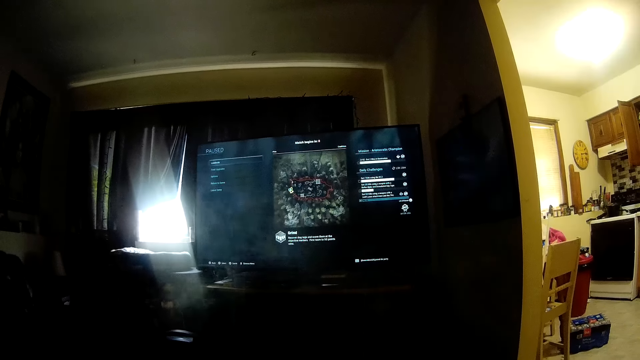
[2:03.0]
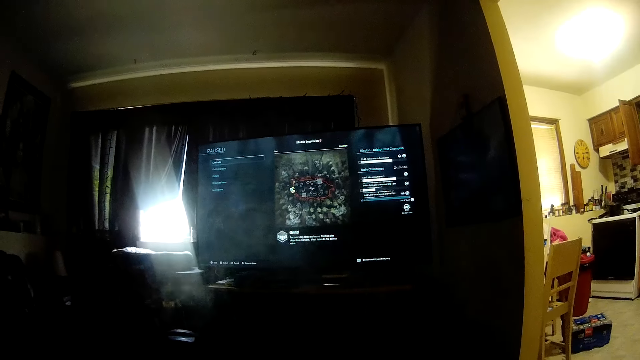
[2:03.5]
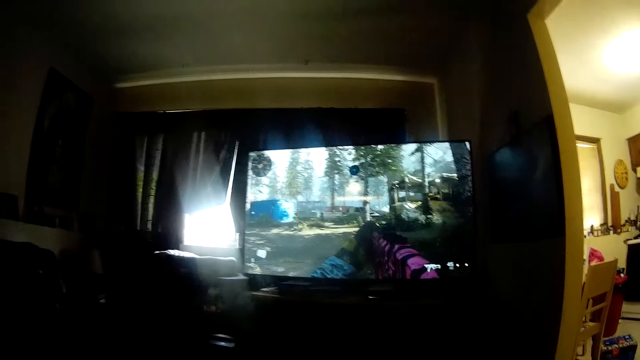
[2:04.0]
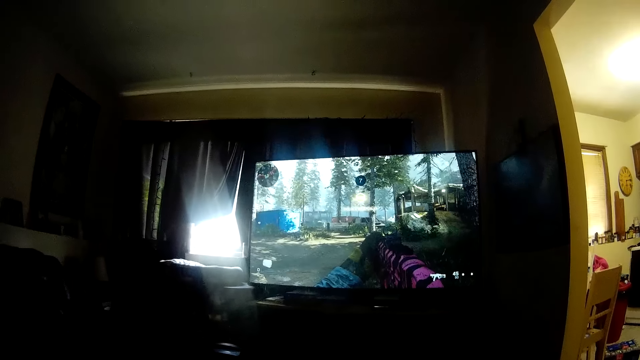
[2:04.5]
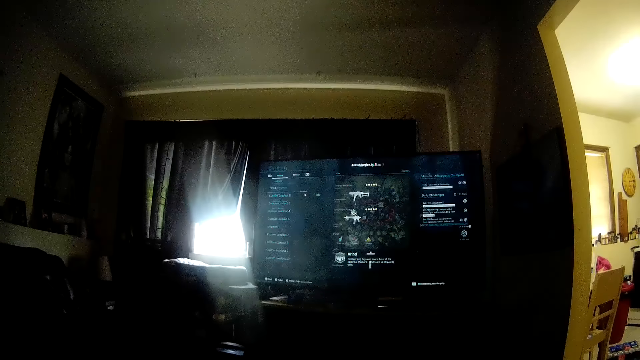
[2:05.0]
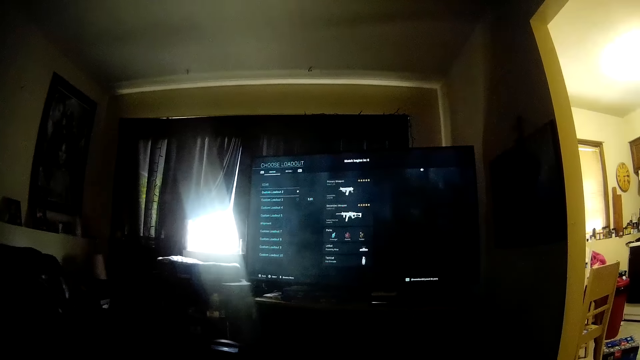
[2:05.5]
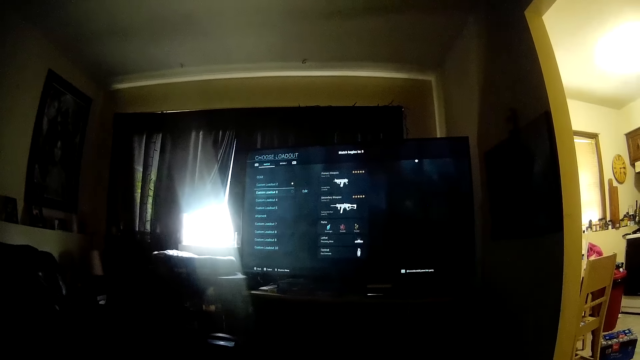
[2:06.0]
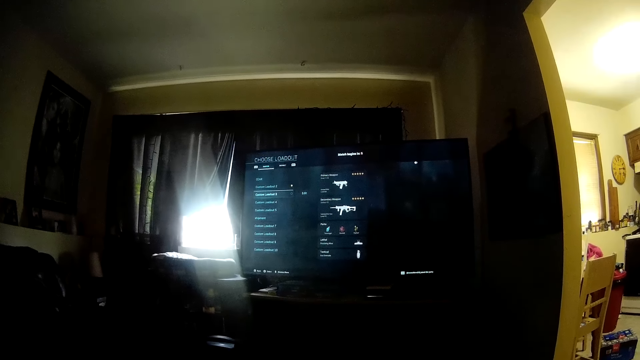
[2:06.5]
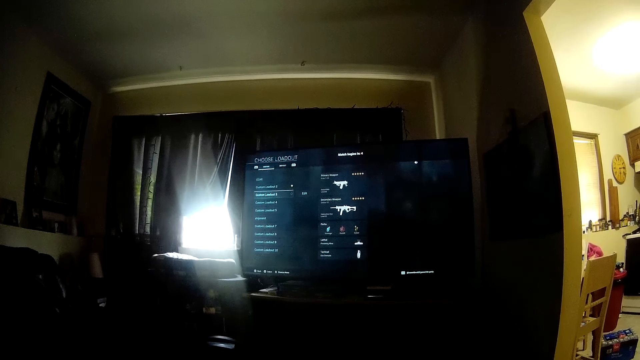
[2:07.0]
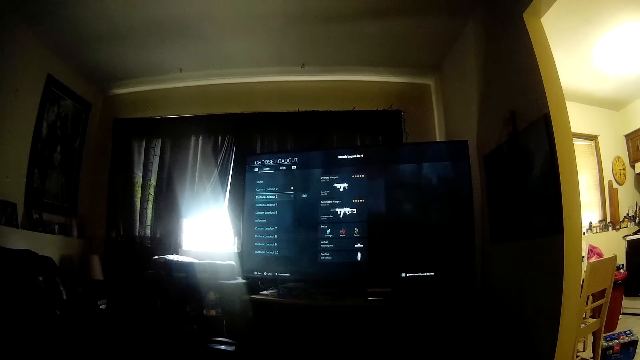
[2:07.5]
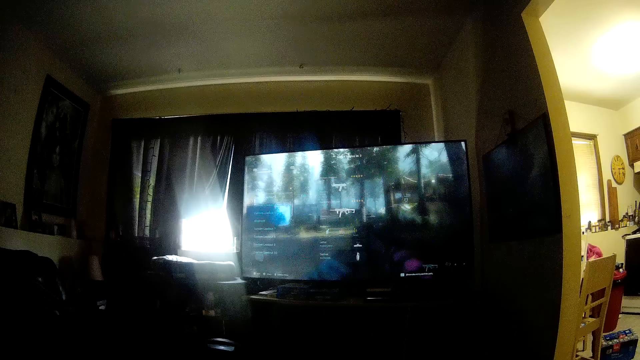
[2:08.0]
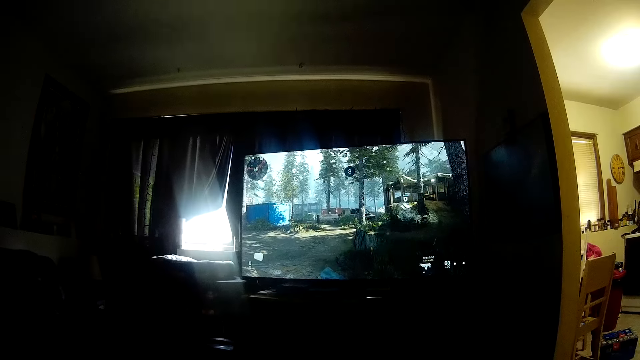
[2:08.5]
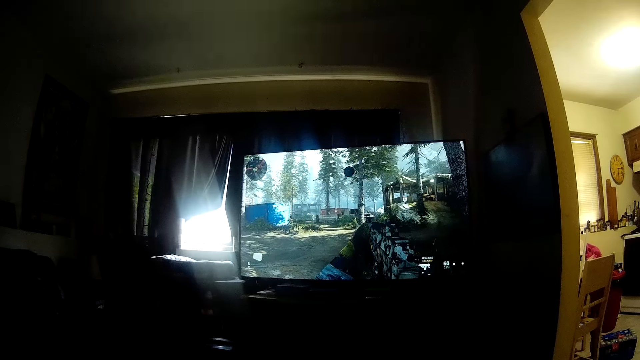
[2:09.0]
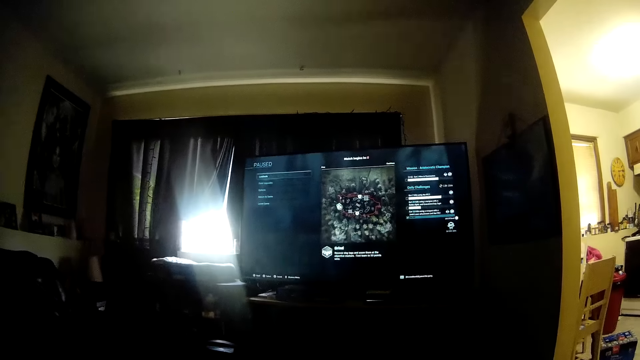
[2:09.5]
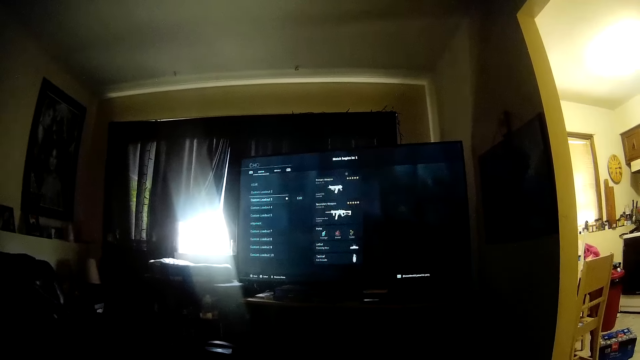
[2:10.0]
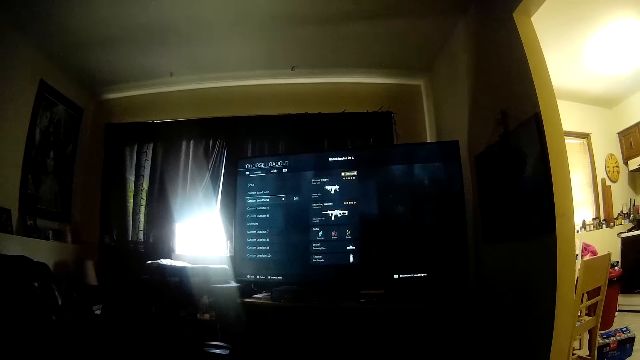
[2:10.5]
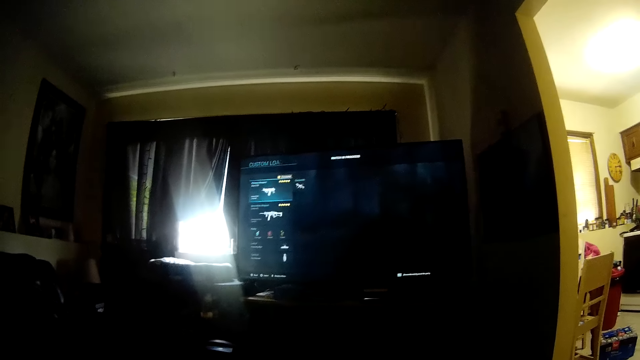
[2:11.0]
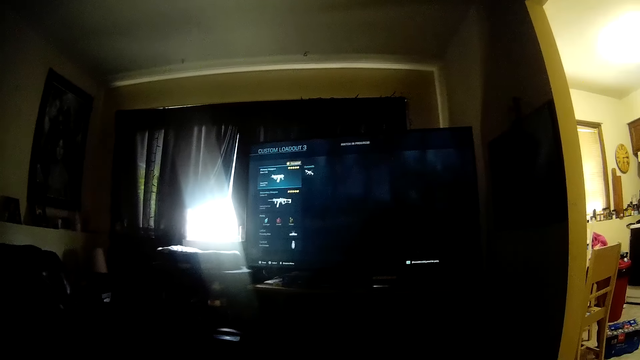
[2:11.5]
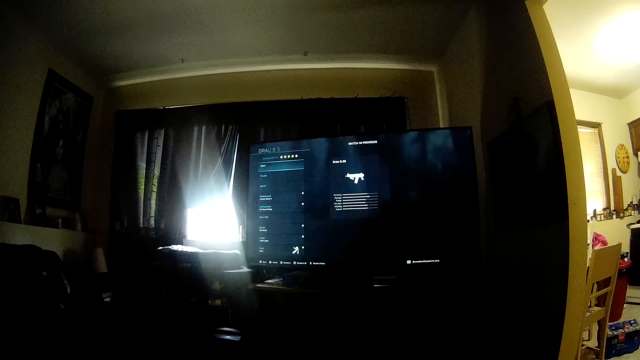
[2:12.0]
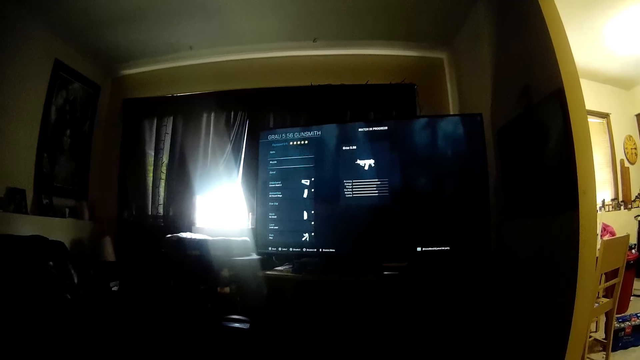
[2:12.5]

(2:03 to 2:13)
The camera wearer looks at the computer screen. They operate the computer.

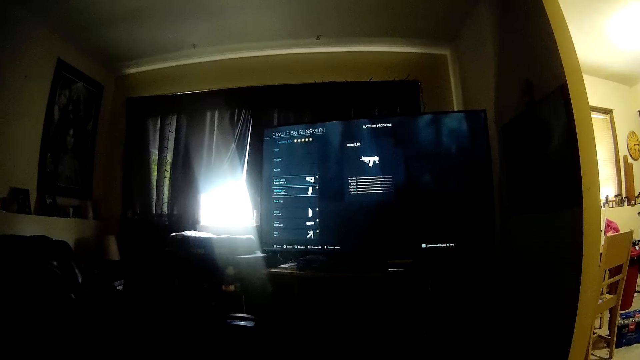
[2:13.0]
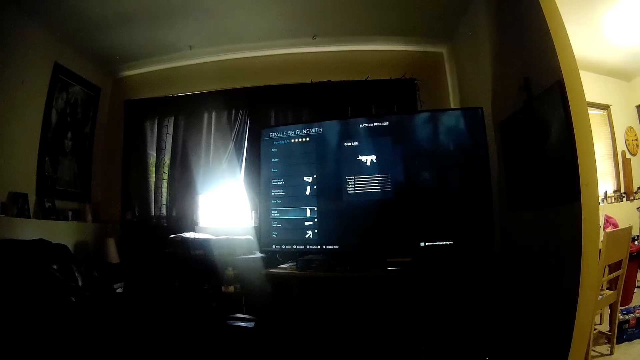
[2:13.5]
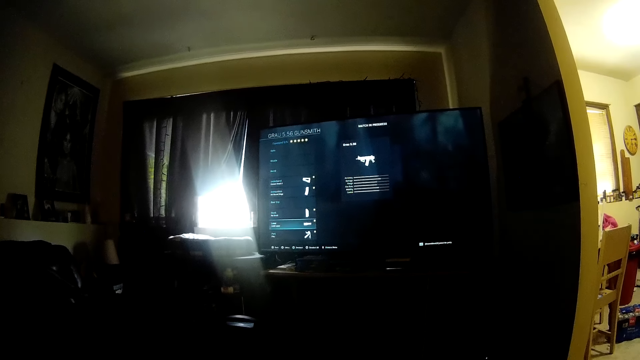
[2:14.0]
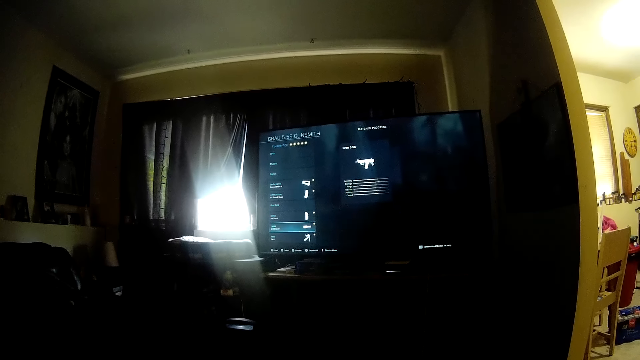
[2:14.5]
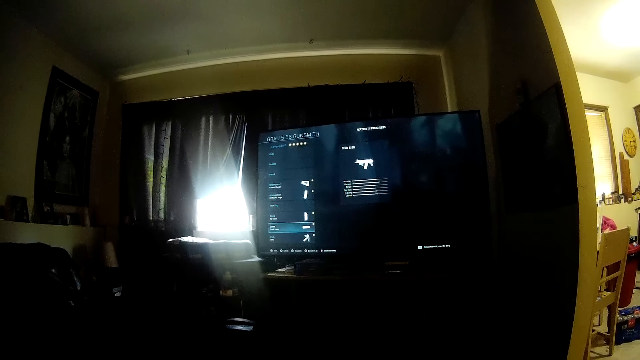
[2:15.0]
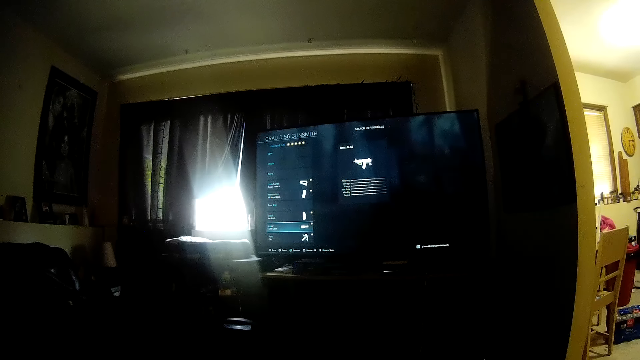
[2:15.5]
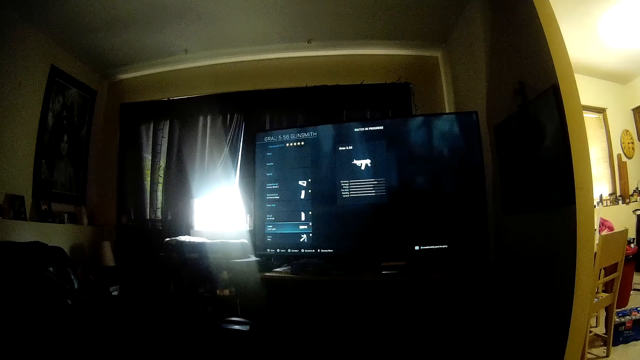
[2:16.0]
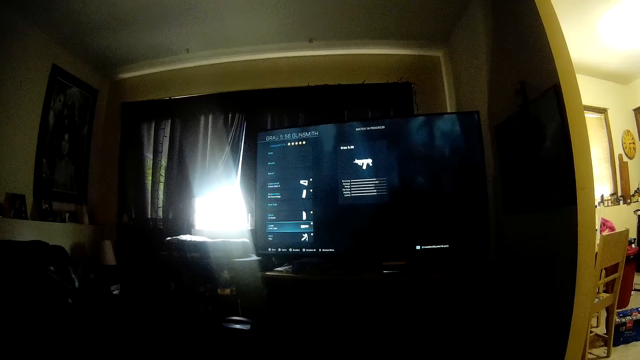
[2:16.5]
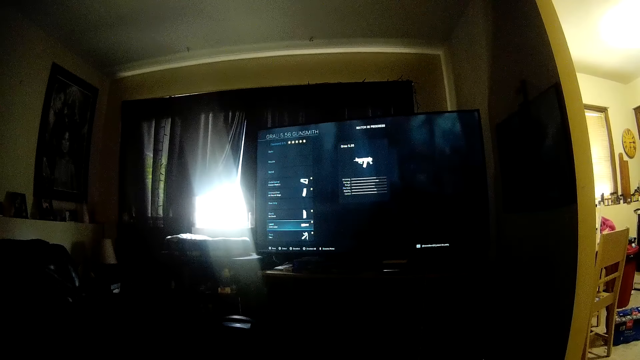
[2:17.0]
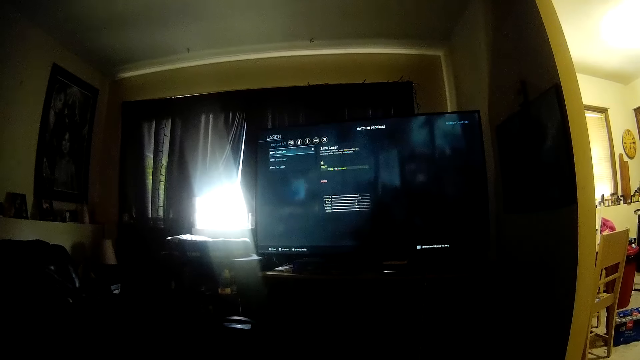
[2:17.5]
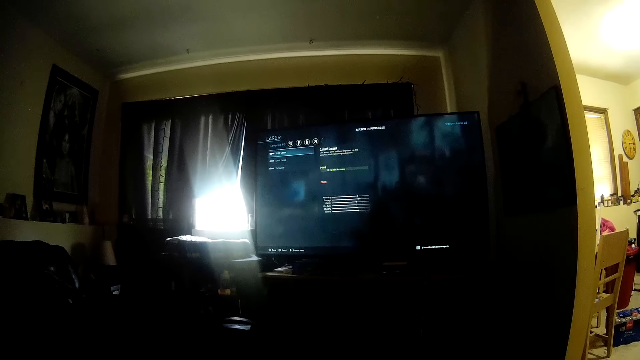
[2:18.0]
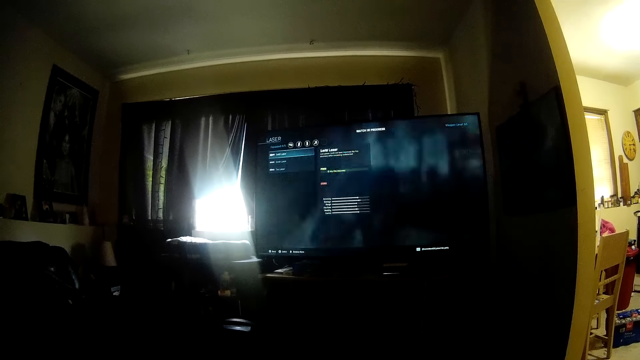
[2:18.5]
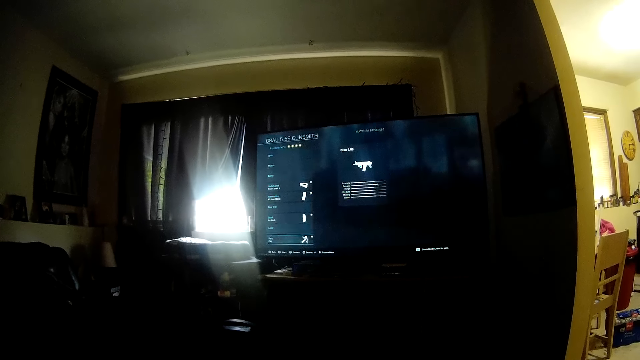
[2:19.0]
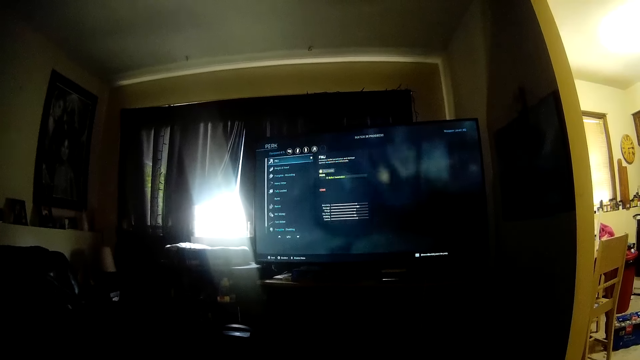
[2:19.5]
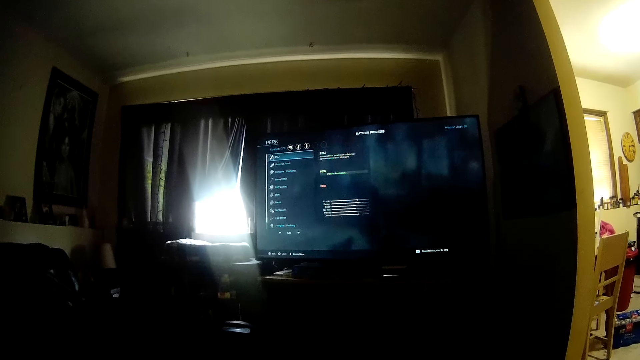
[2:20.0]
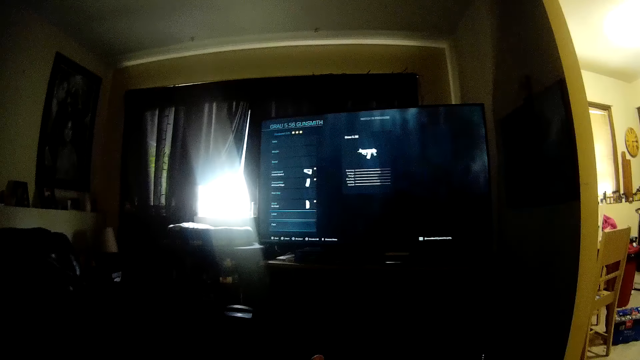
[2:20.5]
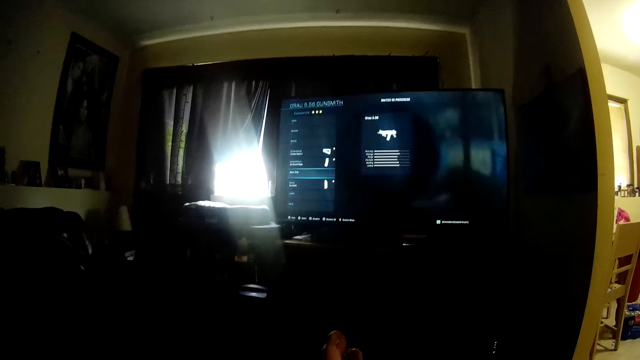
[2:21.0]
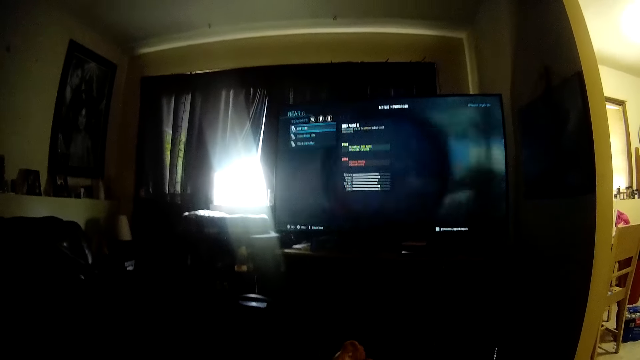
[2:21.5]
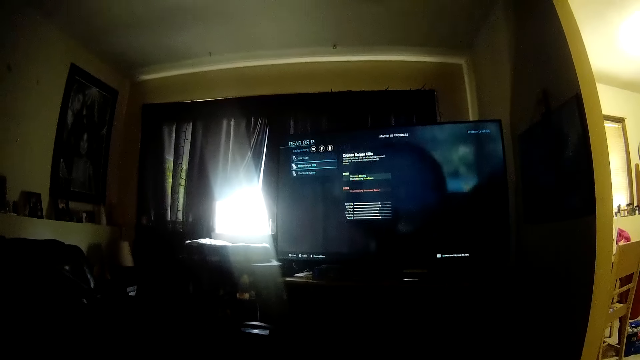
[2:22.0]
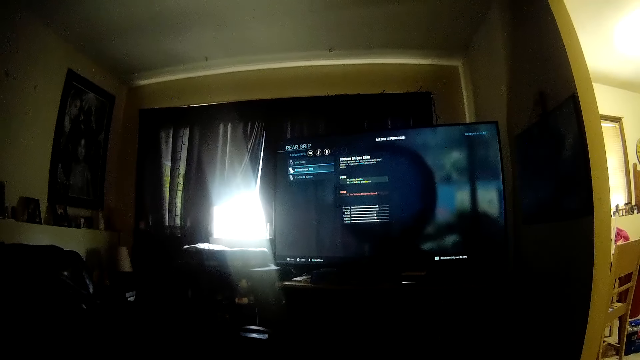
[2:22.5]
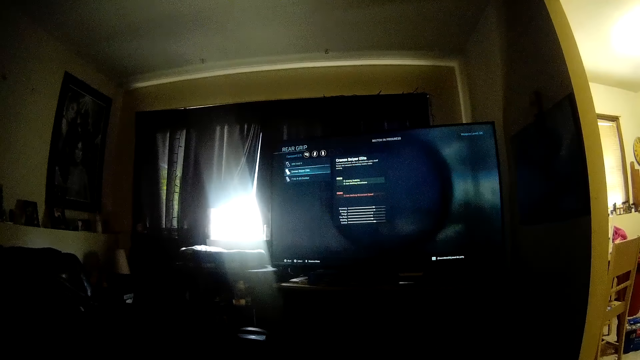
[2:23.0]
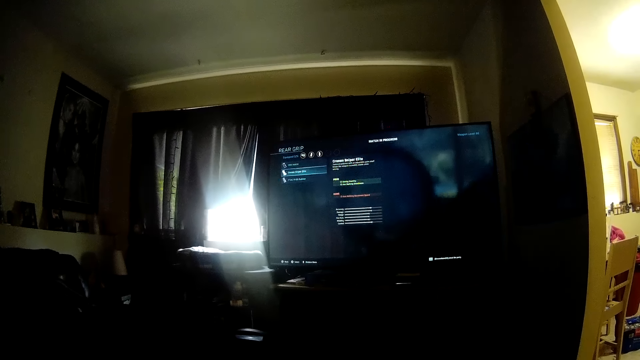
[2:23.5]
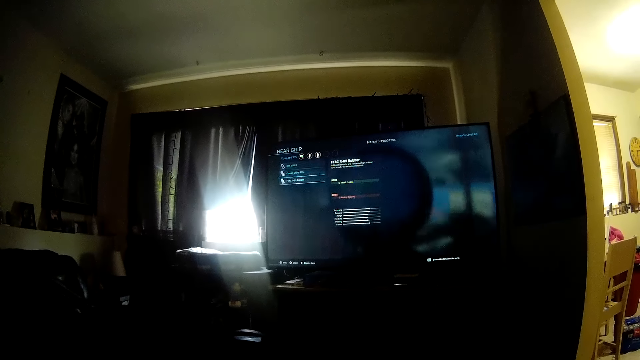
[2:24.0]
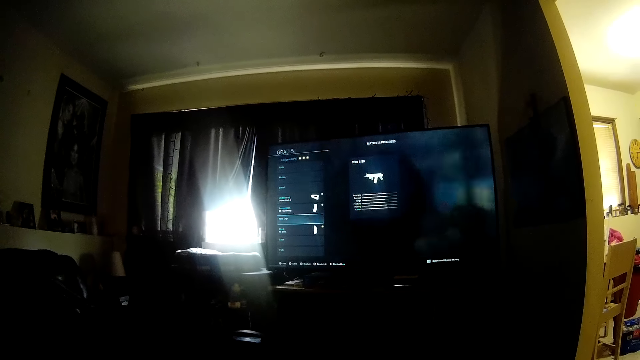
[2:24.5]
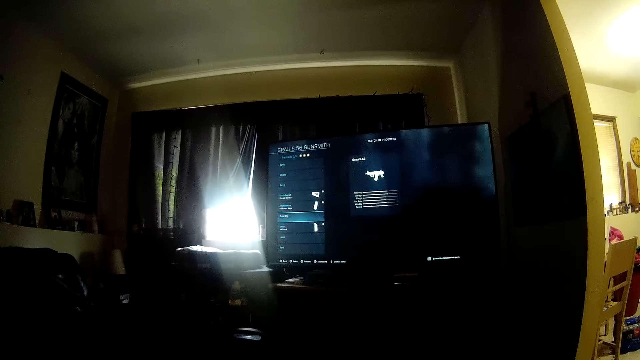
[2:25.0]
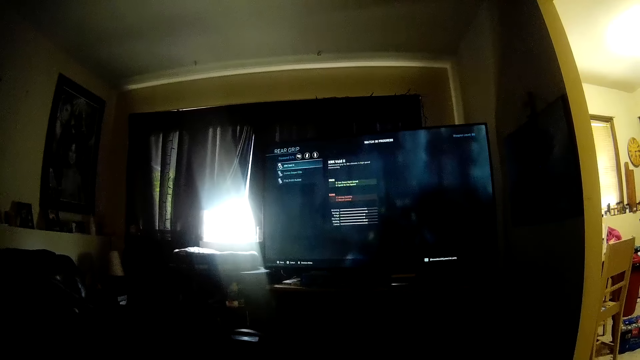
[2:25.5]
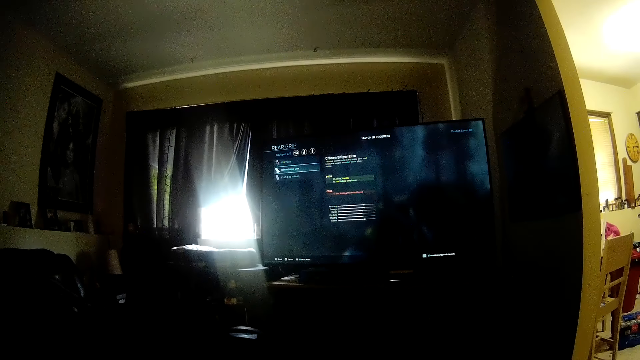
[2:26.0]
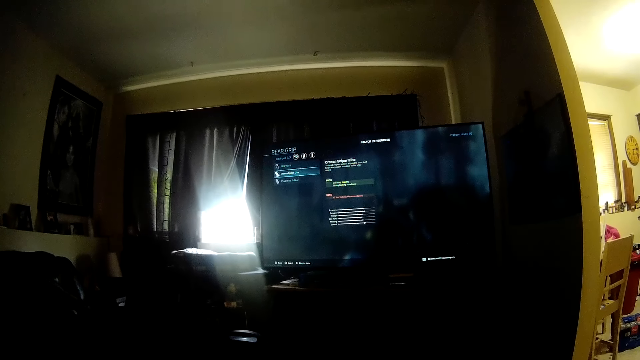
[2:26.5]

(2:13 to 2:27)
The camera wearer looks at the computer screen. They operate the computer. They look at the computer screen. They operate the computer.
